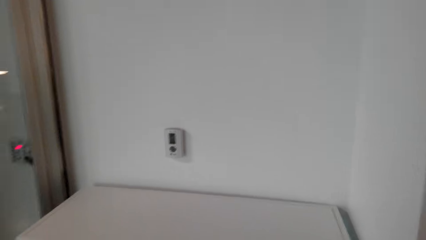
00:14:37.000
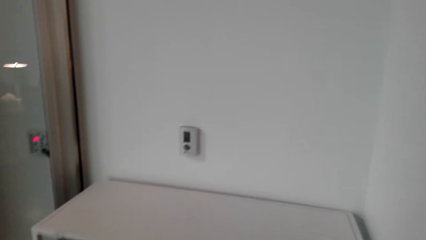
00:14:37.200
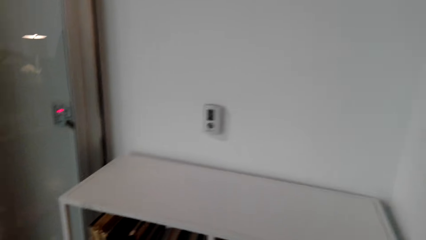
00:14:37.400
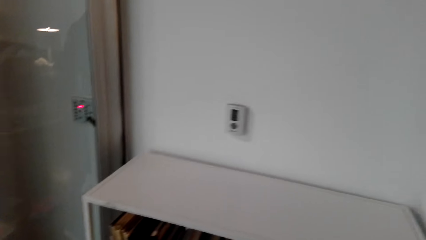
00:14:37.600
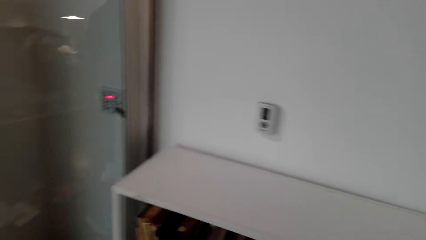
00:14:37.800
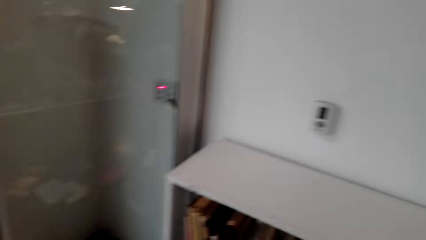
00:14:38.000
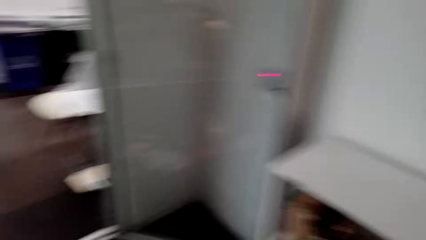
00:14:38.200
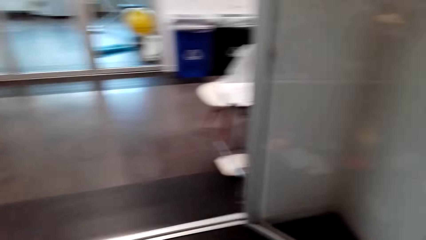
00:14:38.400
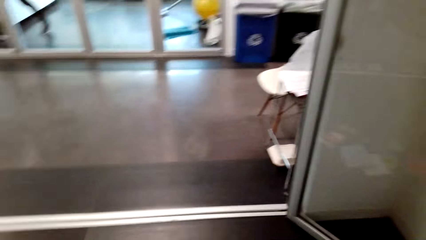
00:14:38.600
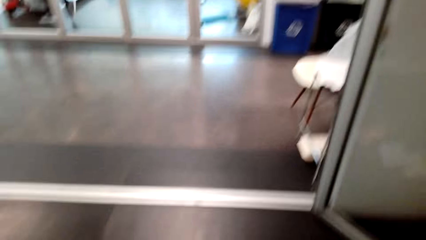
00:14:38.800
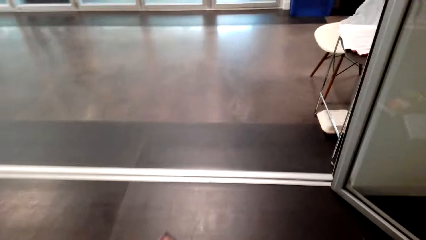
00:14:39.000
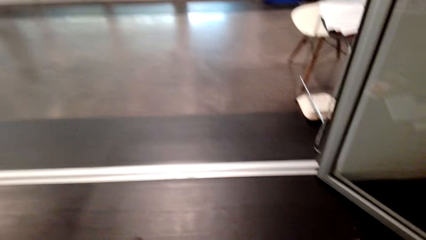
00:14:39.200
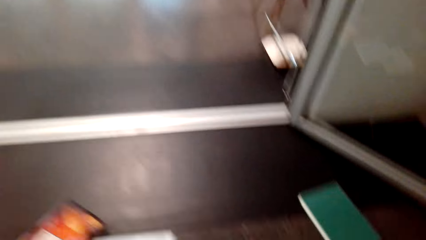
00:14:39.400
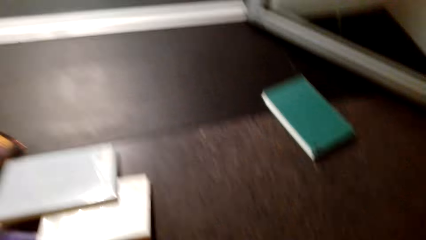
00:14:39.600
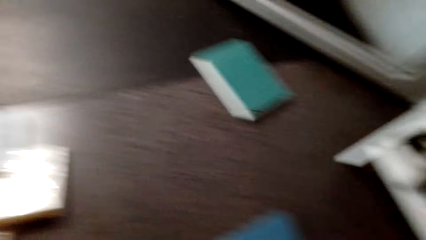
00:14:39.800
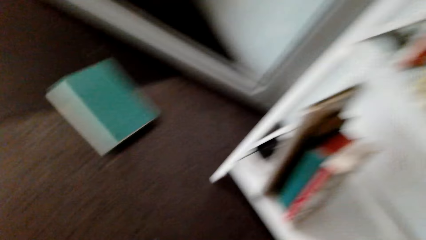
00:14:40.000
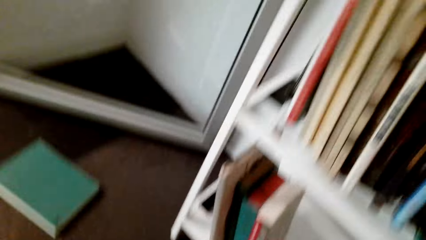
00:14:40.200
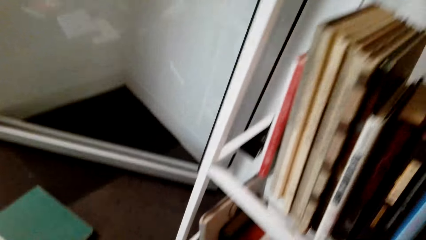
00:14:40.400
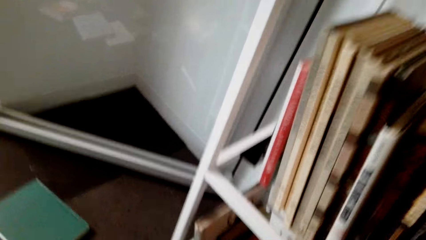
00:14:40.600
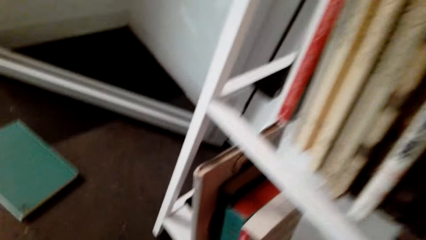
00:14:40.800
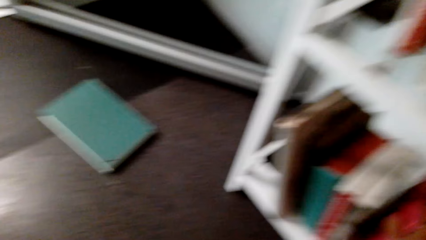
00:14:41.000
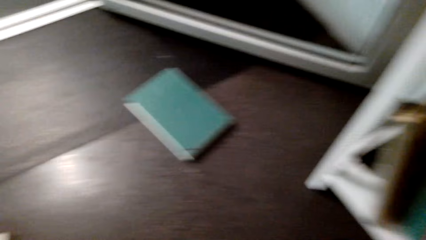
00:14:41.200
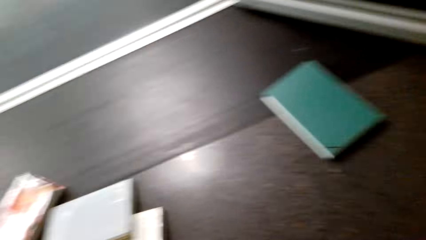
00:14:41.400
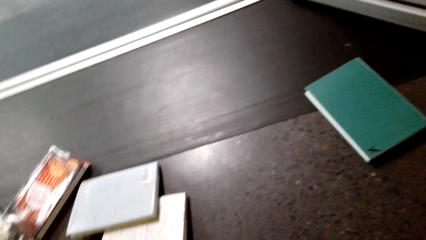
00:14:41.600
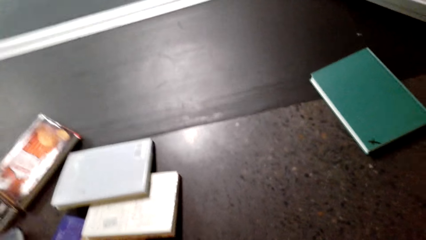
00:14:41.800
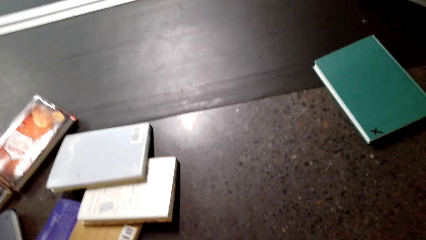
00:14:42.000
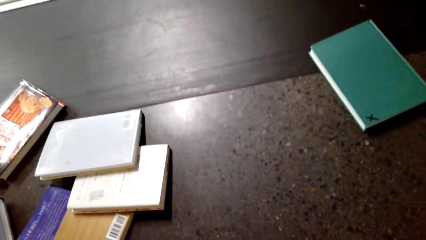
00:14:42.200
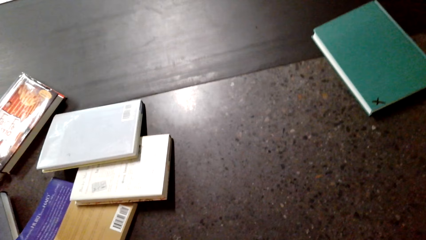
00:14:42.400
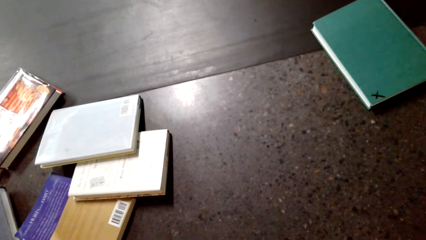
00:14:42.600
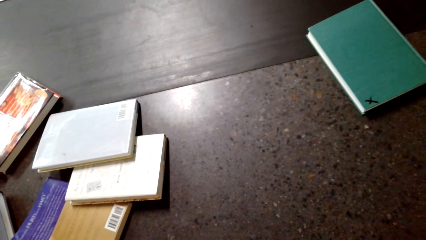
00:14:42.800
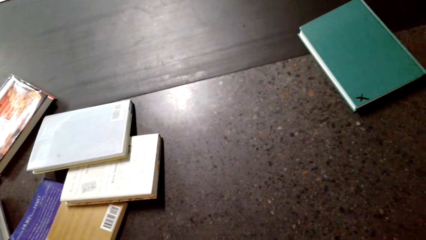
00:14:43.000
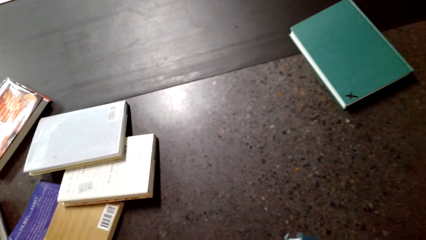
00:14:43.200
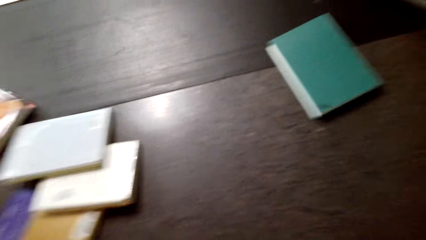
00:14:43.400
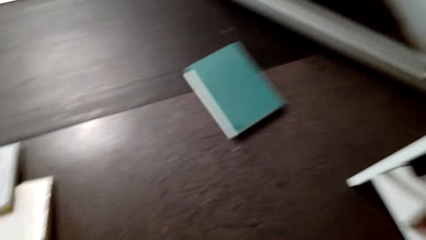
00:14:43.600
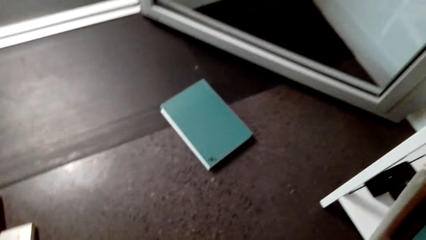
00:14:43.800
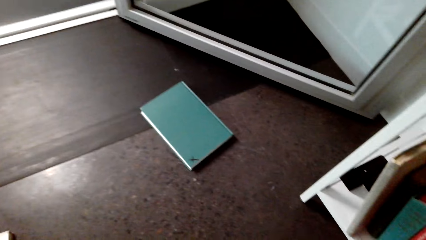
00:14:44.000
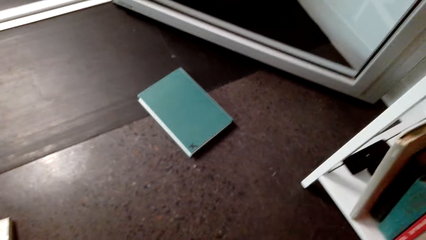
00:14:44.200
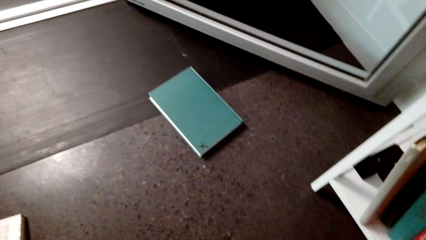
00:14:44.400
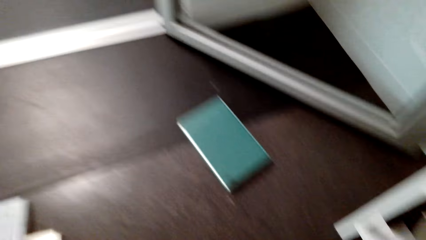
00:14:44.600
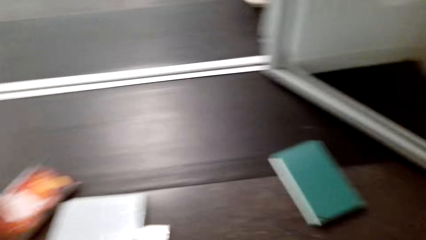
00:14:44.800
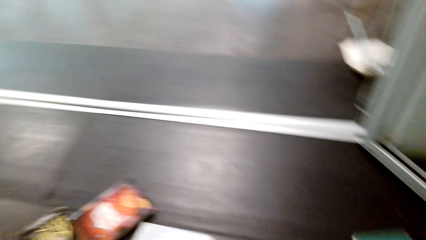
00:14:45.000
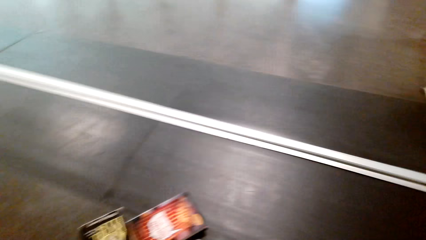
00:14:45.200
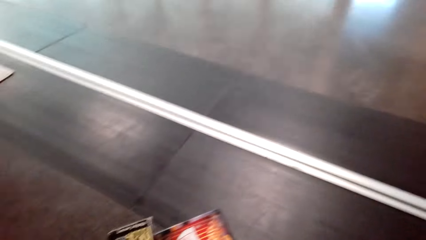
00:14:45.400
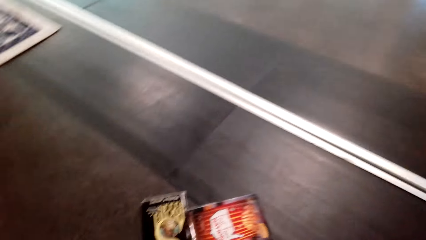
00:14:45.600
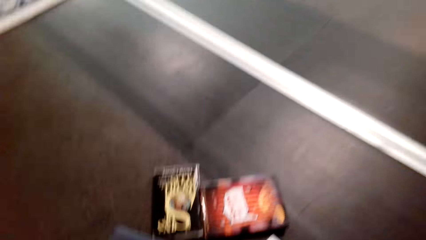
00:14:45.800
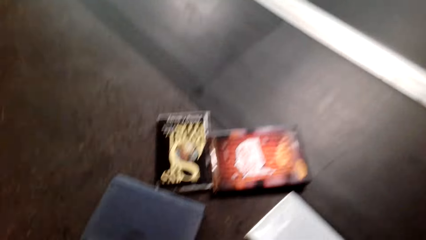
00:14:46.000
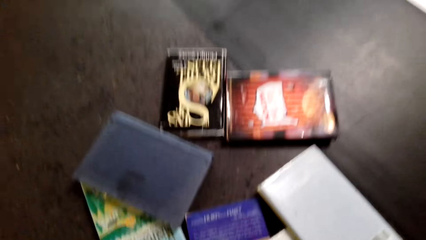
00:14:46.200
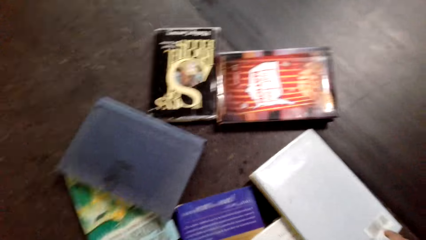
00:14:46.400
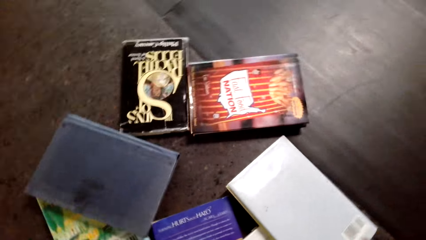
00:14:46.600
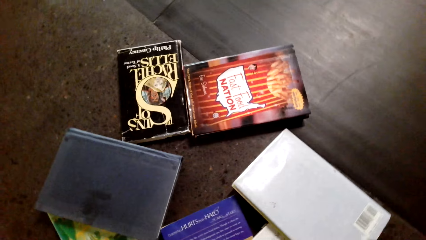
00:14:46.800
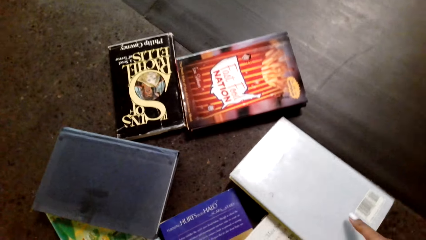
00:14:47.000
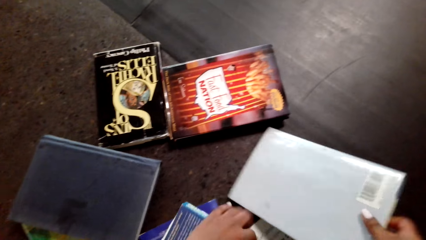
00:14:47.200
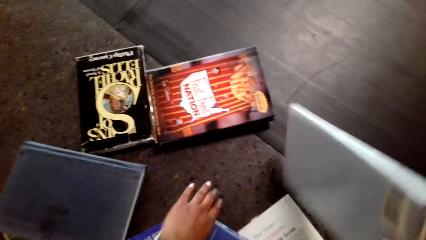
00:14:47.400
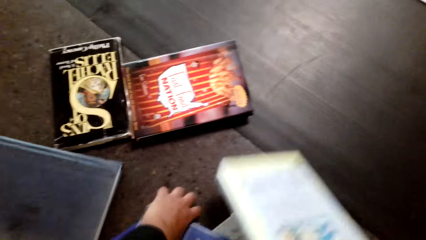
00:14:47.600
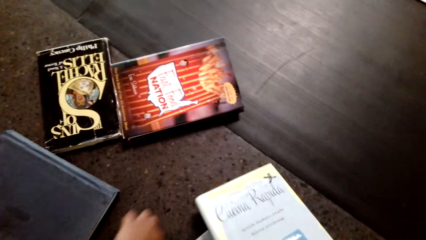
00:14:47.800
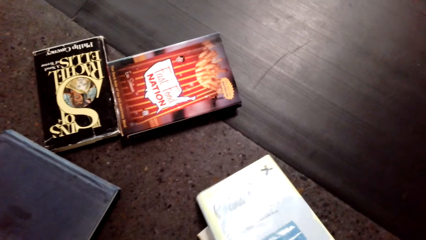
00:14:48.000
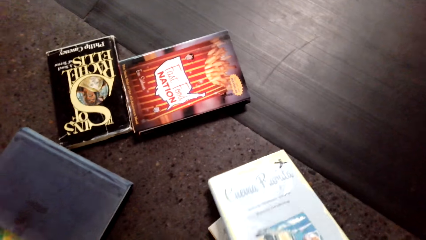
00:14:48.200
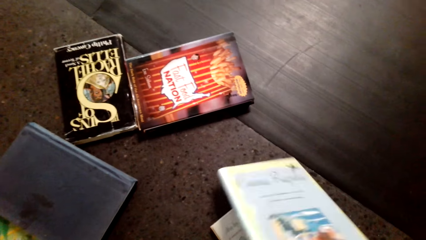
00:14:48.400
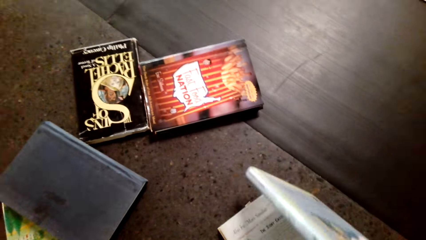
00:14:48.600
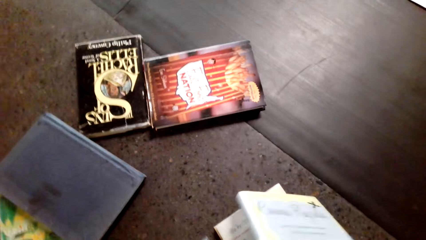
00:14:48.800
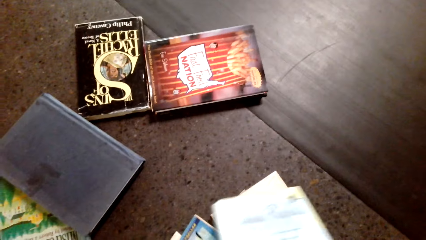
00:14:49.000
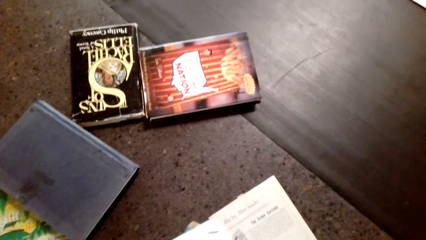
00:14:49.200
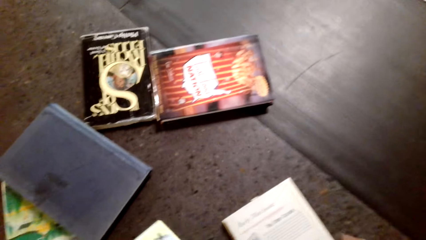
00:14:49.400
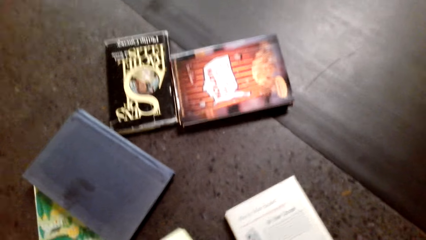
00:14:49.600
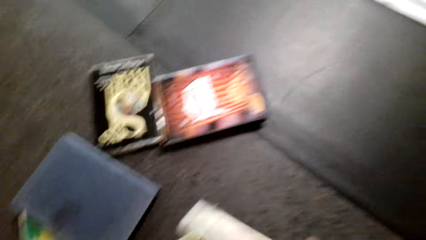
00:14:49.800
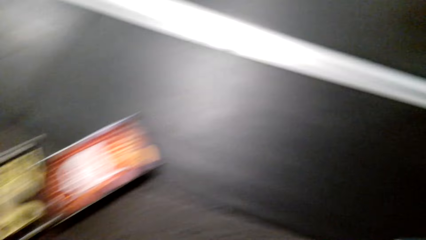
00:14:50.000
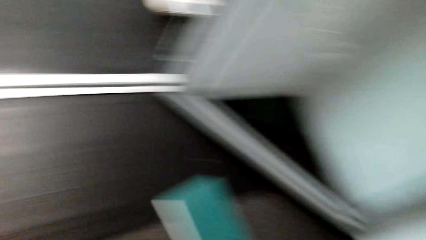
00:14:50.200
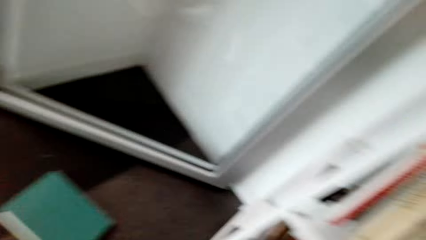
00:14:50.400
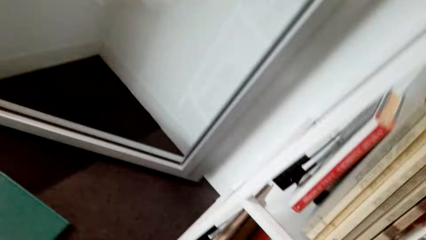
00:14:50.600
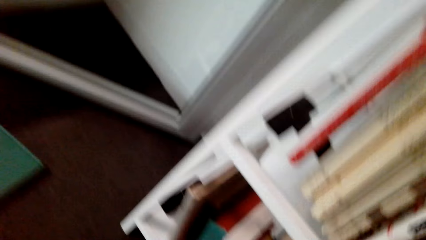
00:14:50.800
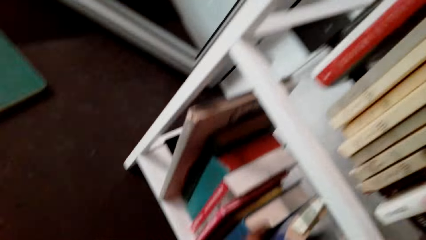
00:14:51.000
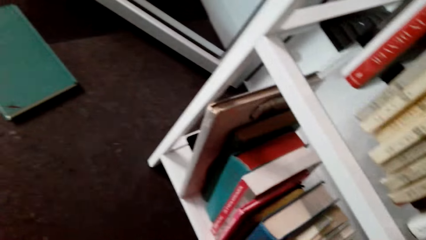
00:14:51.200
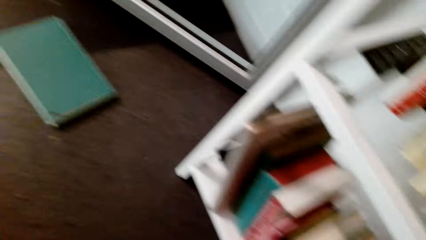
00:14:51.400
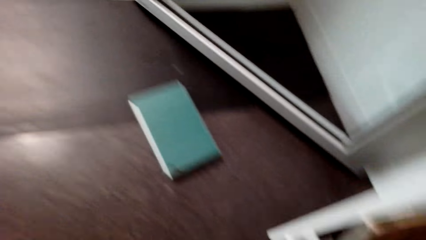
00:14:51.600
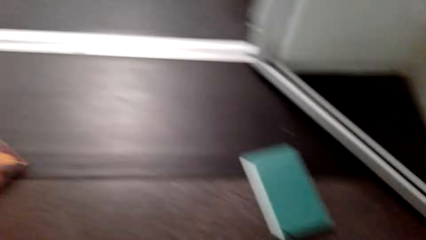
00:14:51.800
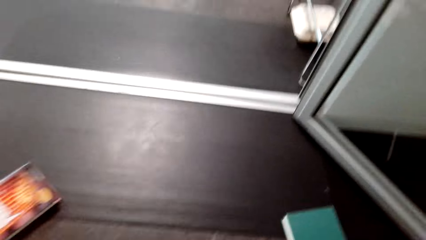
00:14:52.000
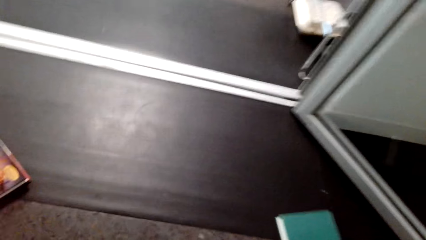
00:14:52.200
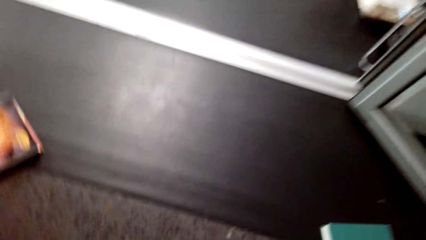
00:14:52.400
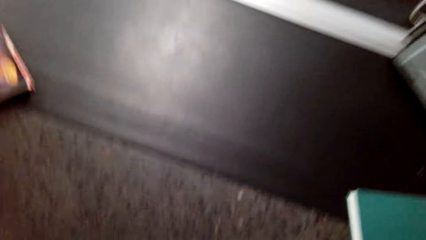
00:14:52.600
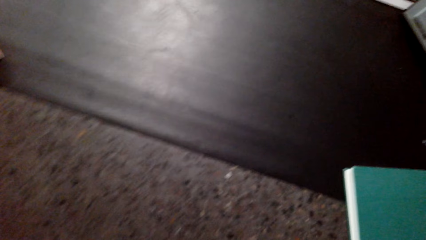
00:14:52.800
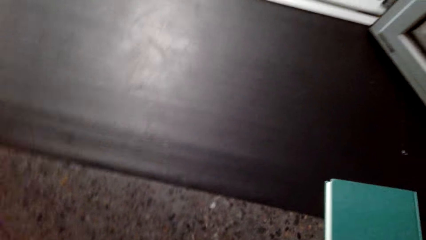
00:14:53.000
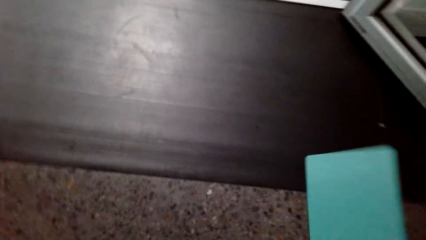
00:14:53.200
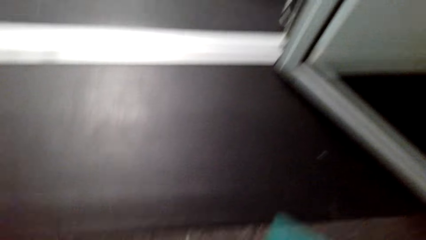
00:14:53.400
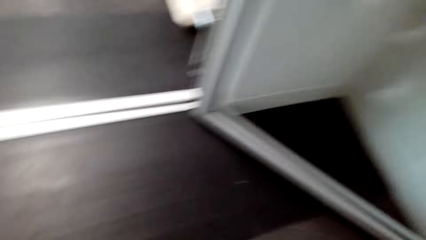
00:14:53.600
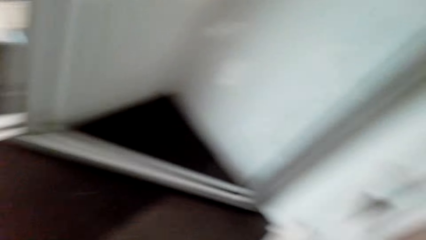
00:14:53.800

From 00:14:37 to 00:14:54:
The camera wearer looks around. They collect books on the floor. They pick up books from the floor. They arrange the books on the shelf. They collect a book on the floor.
